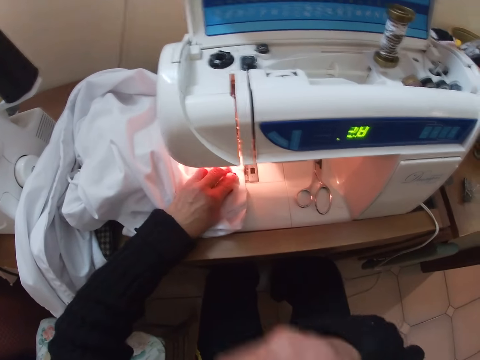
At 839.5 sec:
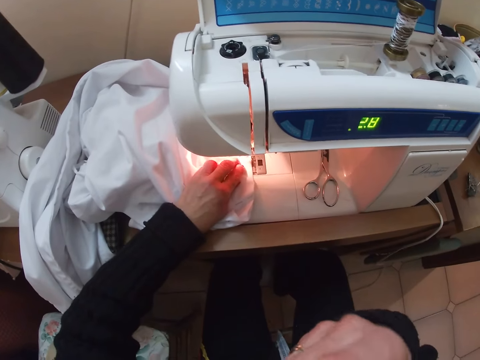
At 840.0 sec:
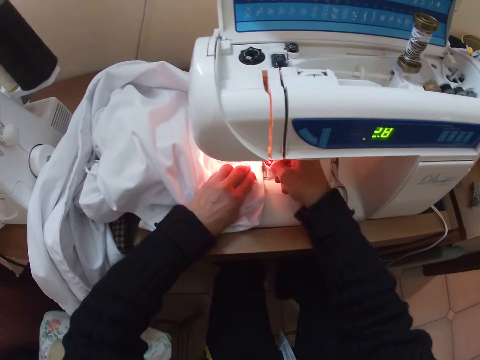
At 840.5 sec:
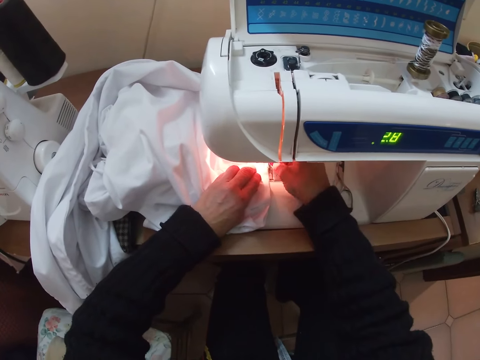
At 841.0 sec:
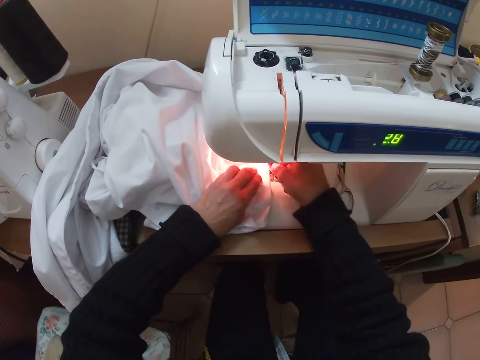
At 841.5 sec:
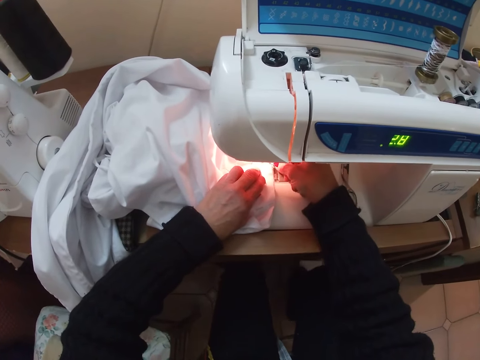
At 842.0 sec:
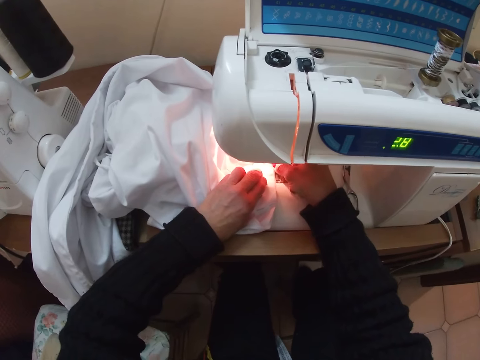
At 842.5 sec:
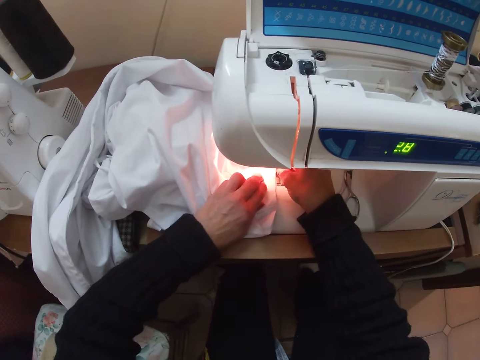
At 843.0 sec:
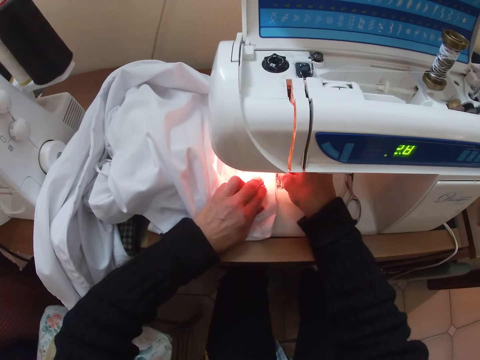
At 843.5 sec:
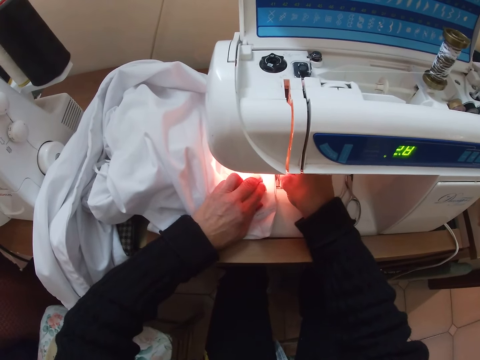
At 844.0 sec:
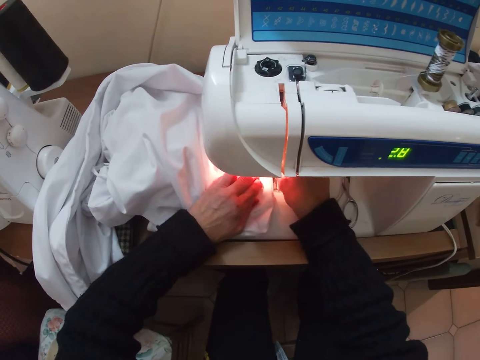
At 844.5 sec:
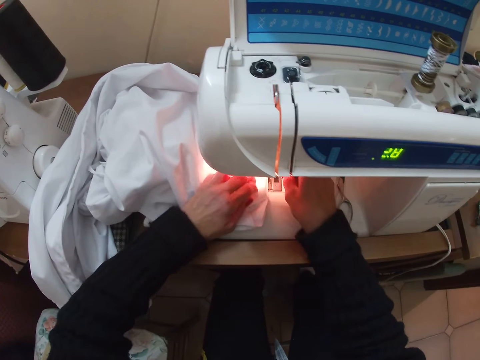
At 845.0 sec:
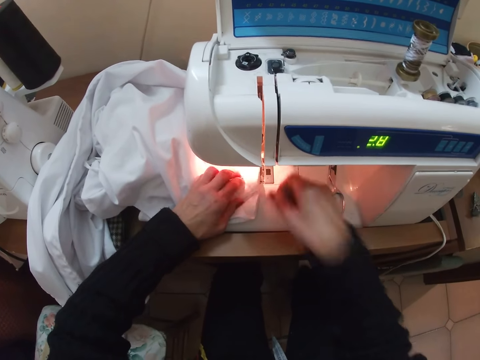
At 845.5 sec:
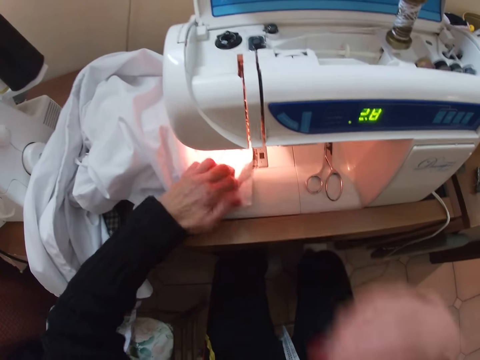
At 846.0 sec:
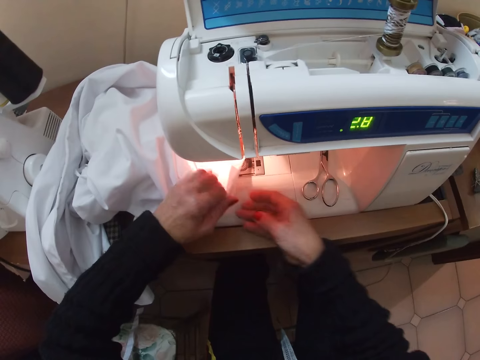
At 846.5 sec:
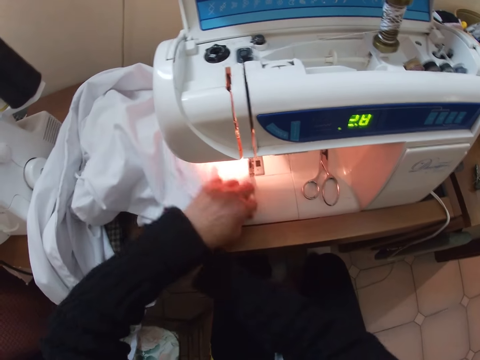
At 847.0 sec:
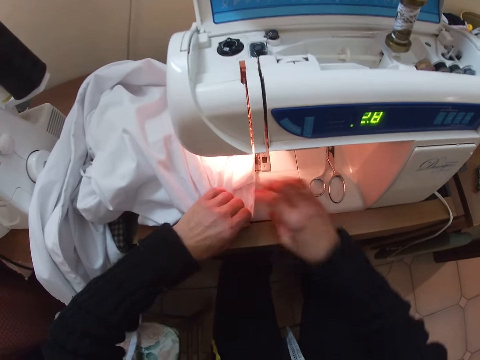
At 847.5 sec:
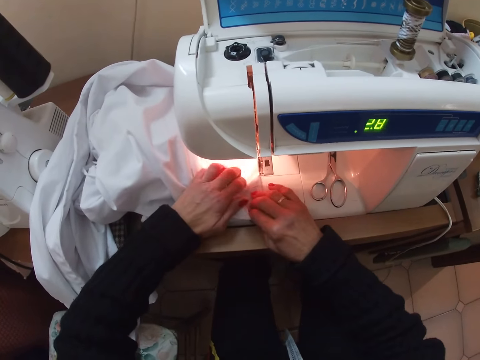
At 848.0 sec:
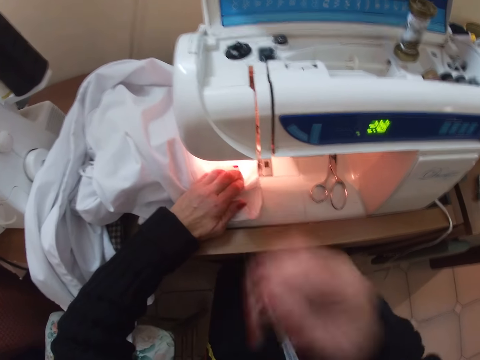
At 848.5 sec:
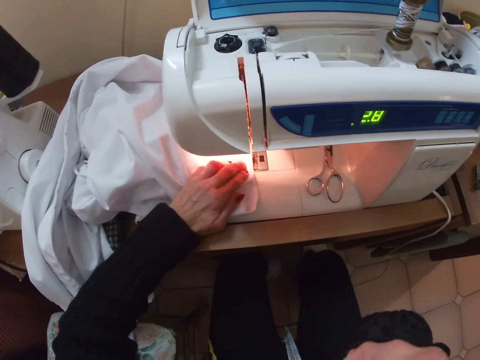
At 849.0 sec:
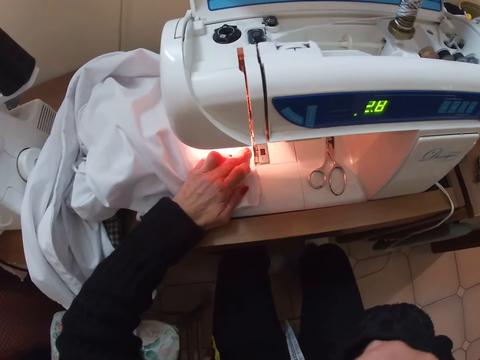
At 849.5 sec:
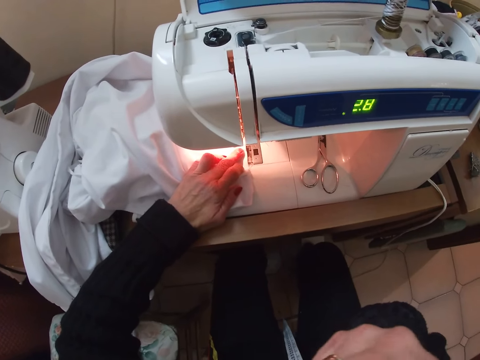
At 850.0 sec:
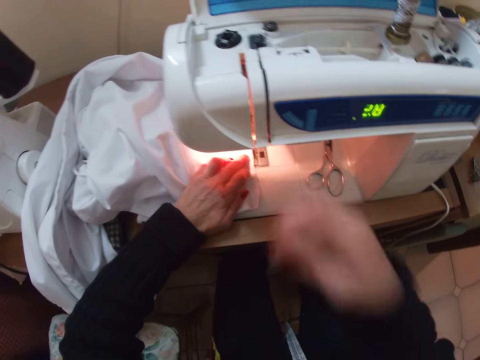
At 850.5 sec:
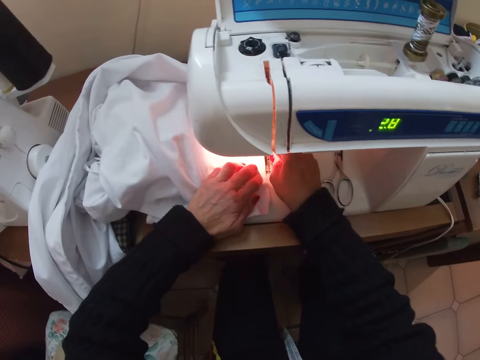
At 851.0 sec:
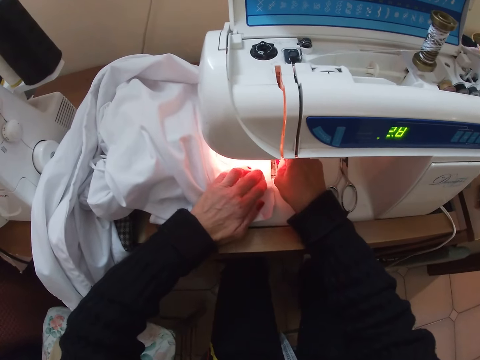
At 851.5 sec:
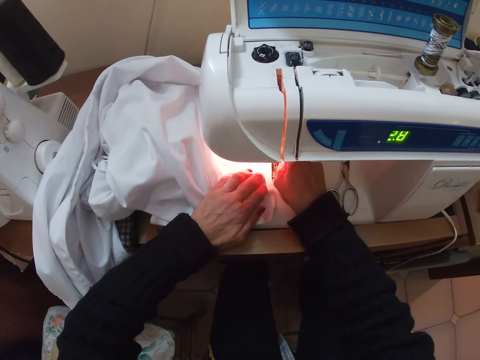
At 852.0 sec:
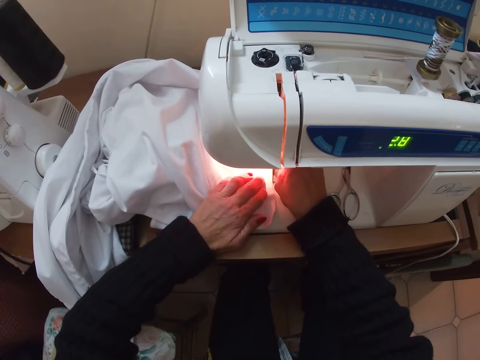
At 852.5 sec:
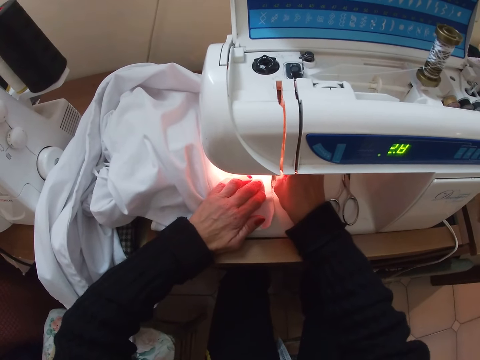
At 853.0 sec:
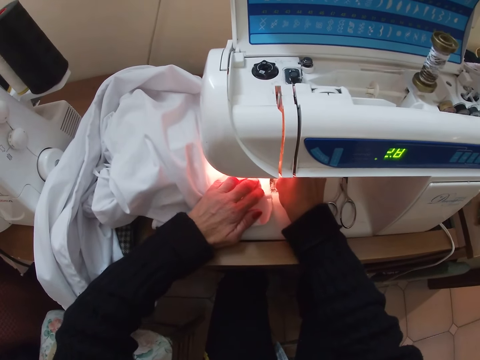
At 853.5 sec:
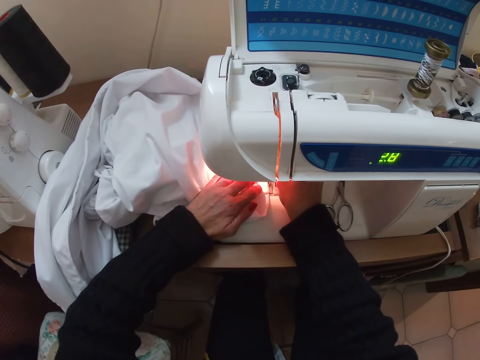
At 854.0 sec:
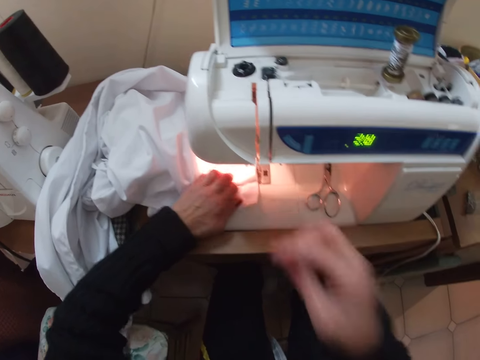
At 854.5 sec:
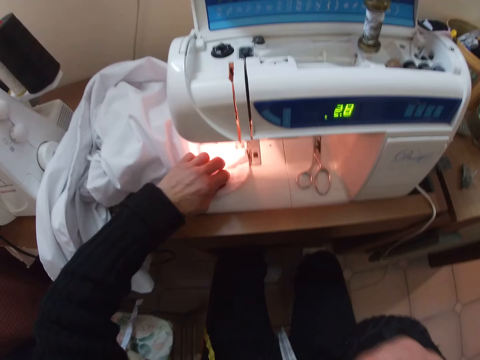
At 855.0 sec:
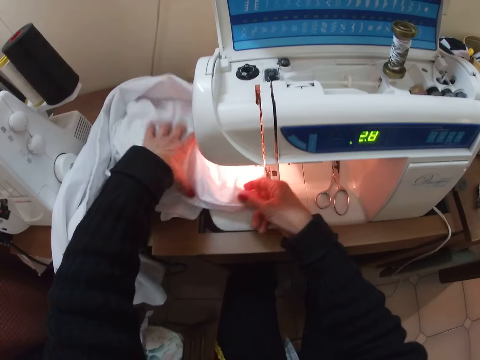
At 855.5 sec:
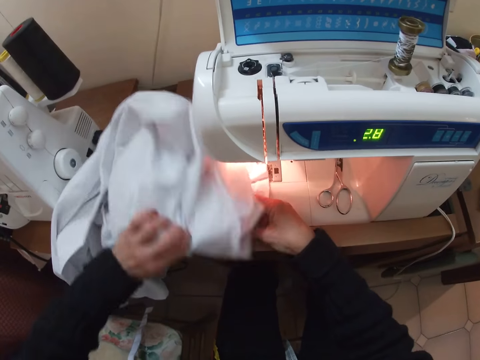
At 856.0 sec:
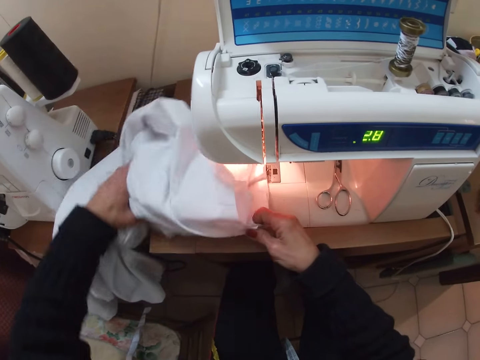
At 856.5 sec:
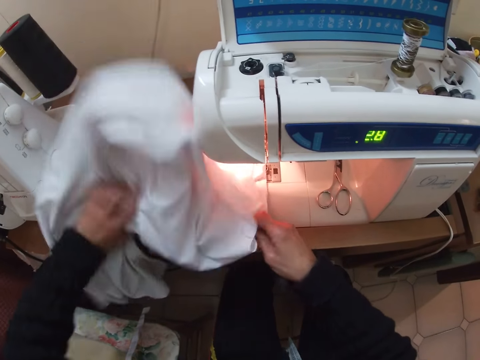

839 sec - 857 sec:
The camera wearer touches herself. She inspects the sewing machine. She adjusts the thread on the sewing machine needle. She sews the cloth. She touches her face. She adjusts the cloth on the sewing machine with both hands. She inspects the cloth. She touches her face. She adjusts the thread on the sewing machine needle. She inspects the sewing machine. She sews the cloth. She touches her face. She adjusts the cloth on the sewing machine. She picks up the cloth, inspects the cloth.

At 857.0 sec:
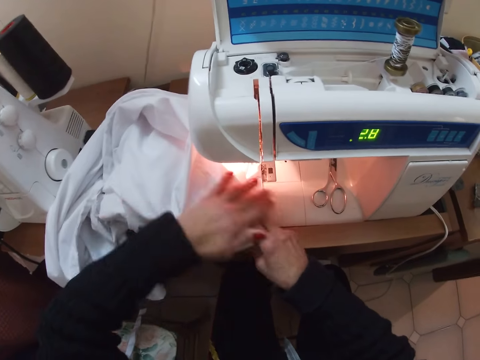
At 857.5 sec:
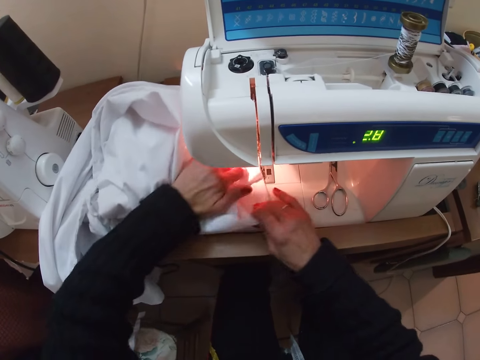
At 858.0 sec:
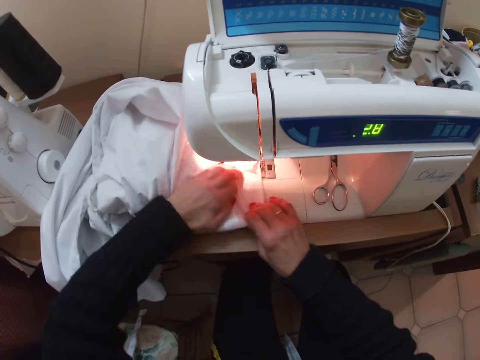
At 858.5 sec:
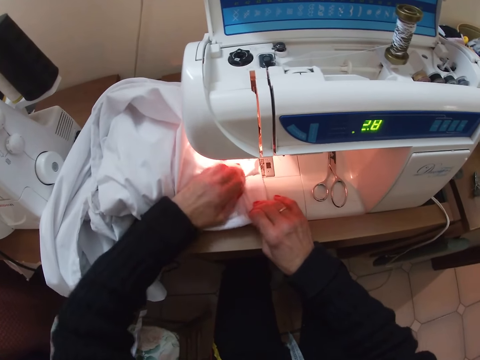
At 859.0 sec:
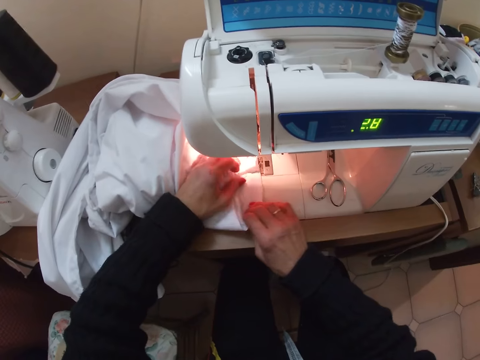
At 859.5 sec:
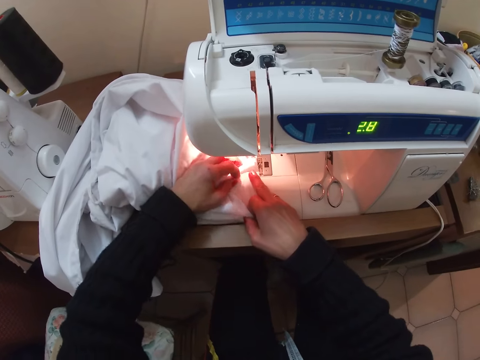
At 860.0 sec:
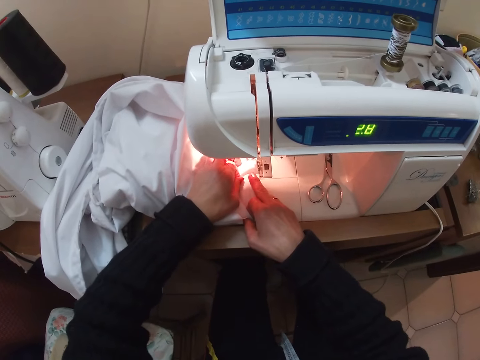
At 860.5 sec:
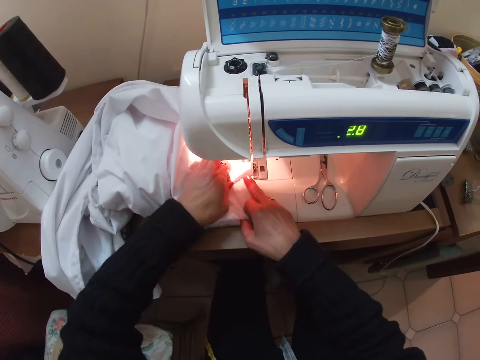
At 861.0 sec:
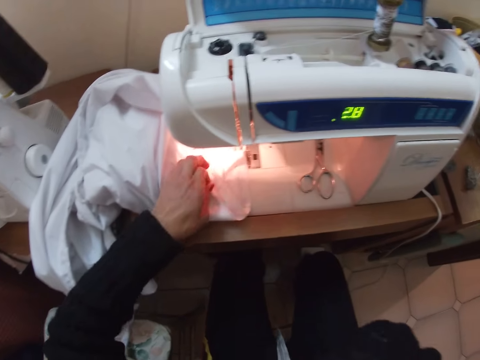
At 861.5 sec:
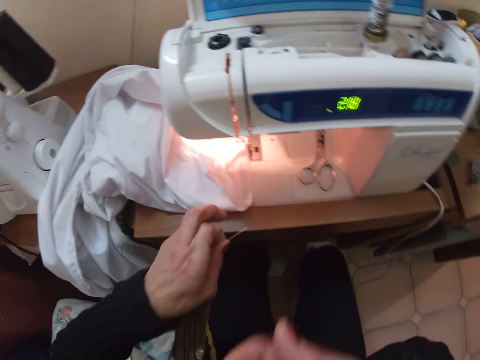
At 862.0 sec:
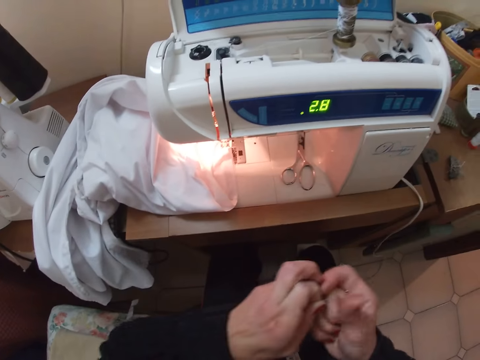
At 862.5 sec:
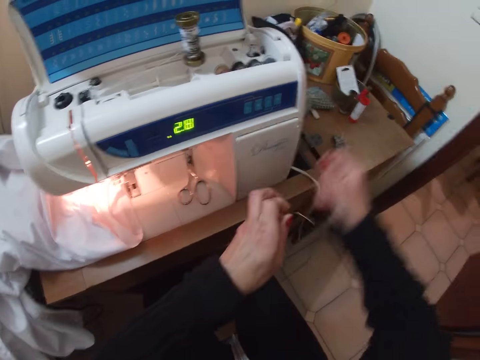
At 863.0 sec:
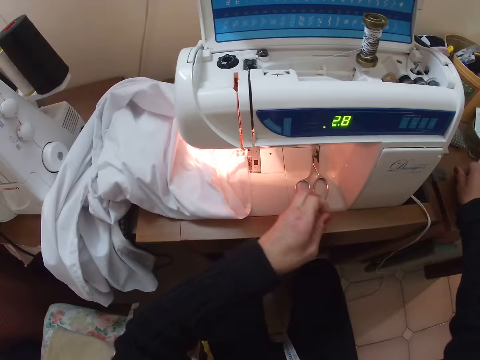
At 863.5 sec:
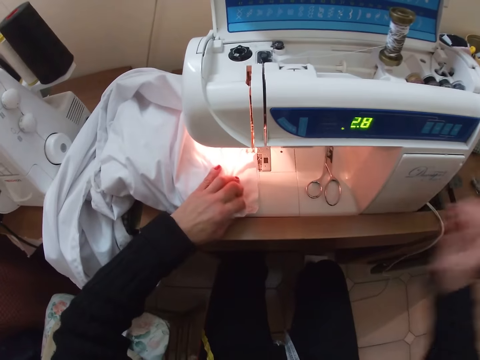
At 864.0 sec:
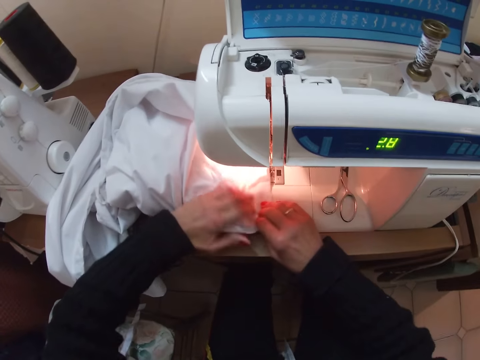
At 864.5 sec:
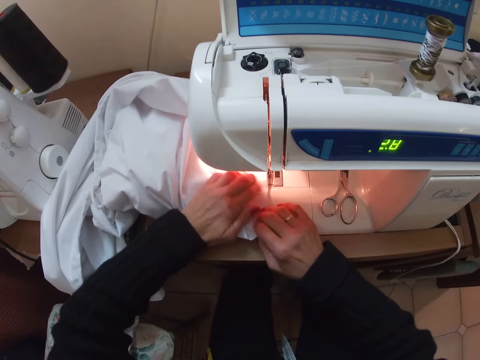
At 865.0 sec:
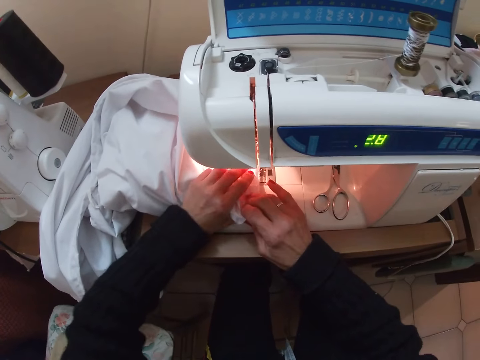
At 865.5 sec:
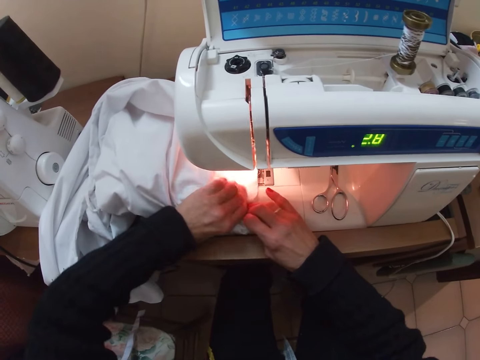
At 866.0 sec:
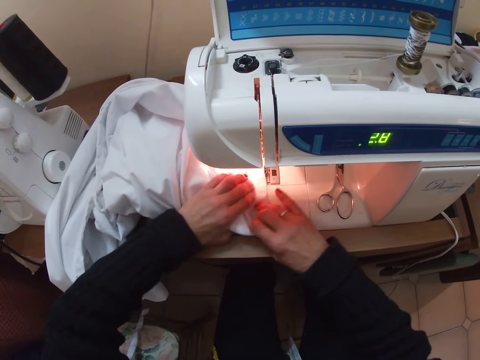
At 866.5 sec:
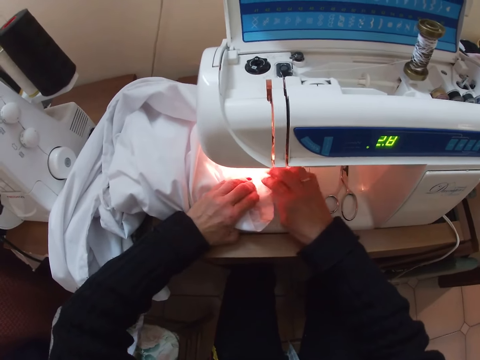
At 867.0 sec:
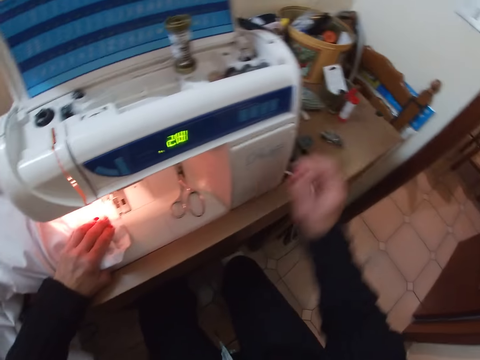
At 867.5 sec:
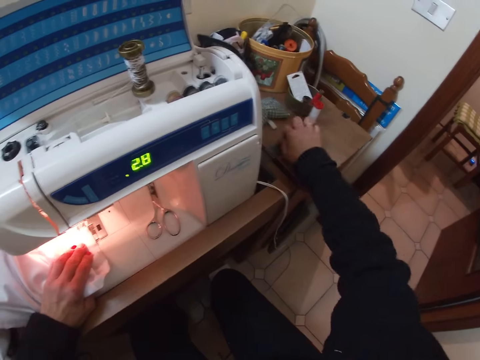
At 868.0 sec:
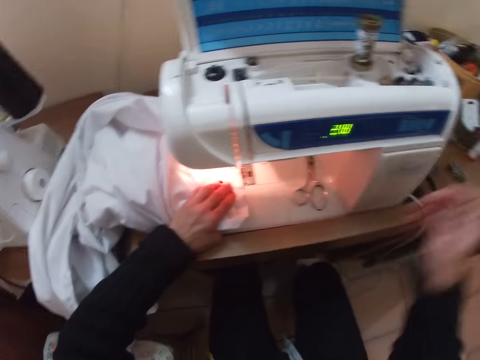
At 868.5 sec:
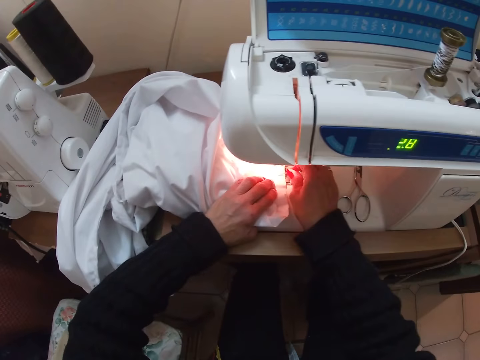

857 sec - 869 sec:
The camera wearer removes a pin from the cloth. She holds the cloth in place. She touches her face. She switches the pin from her left hand to her right hand. She holds the pin or needle. She drops the pin on the sewing table. She adjusts the cloth on the sewing machine. She inspects the cloth. She picks up the pin from the sewing table.
